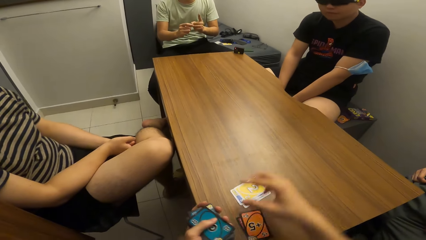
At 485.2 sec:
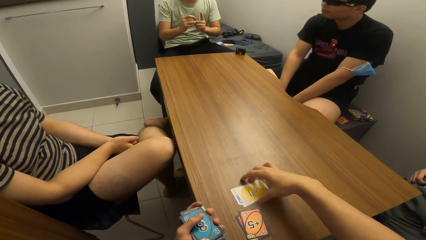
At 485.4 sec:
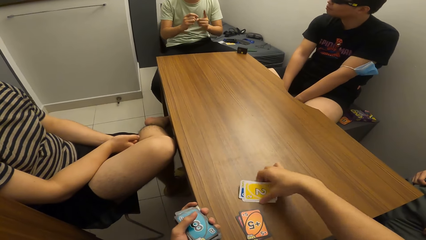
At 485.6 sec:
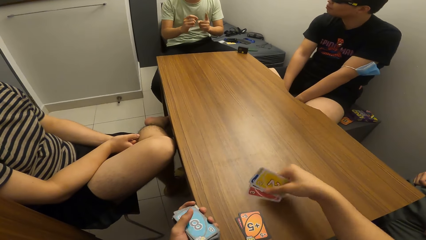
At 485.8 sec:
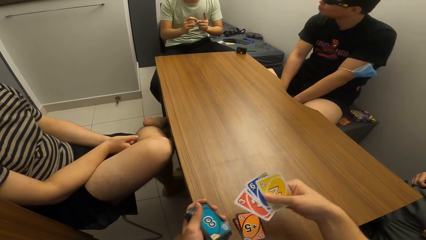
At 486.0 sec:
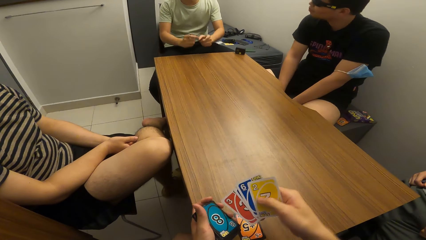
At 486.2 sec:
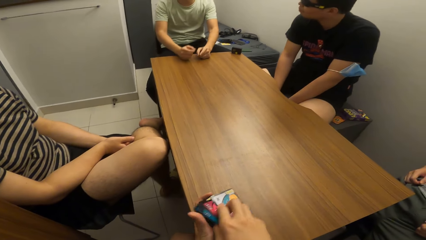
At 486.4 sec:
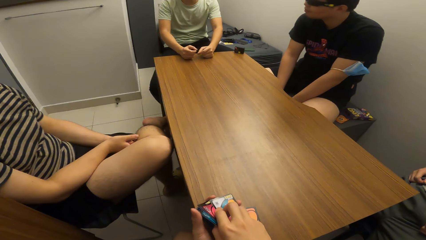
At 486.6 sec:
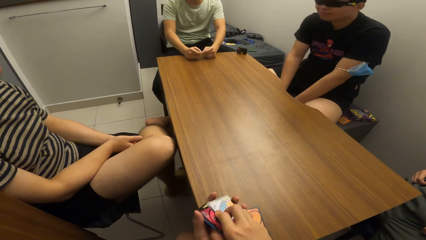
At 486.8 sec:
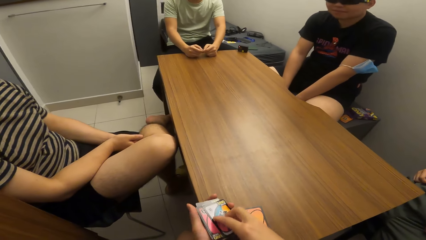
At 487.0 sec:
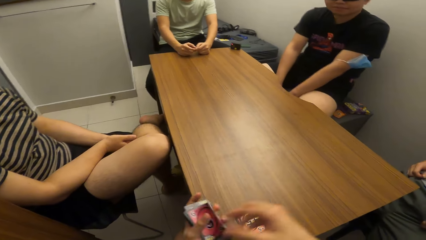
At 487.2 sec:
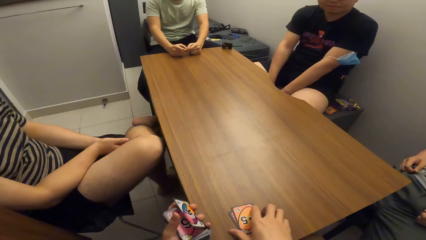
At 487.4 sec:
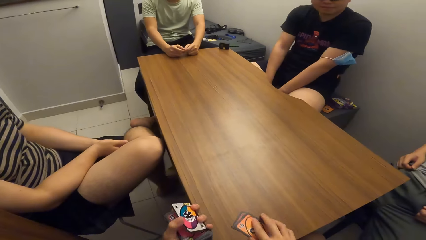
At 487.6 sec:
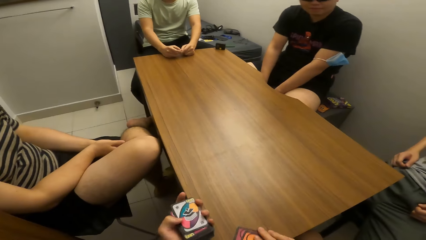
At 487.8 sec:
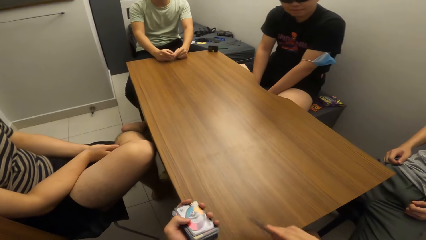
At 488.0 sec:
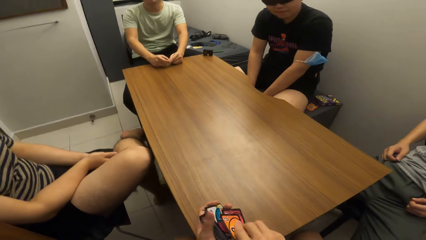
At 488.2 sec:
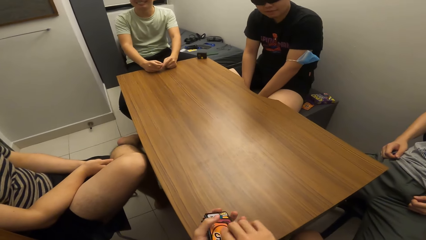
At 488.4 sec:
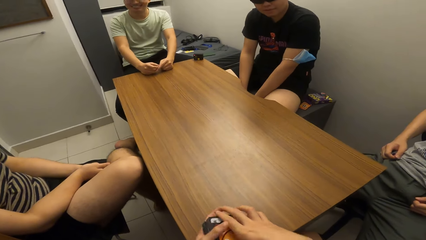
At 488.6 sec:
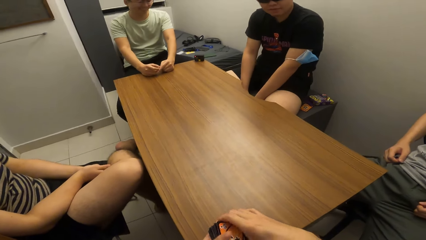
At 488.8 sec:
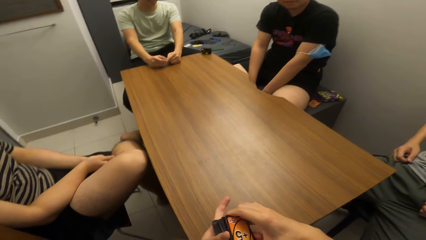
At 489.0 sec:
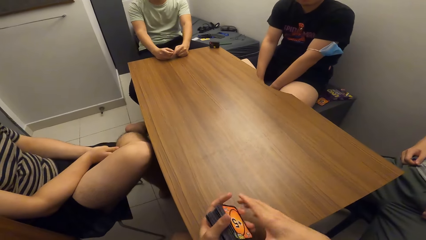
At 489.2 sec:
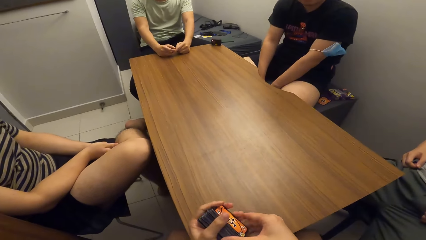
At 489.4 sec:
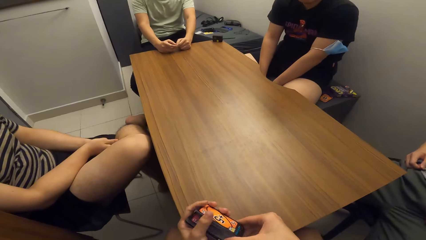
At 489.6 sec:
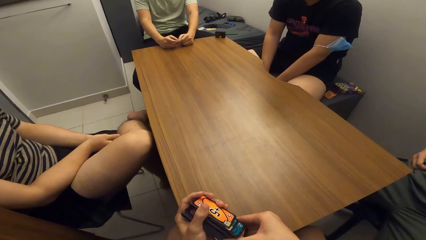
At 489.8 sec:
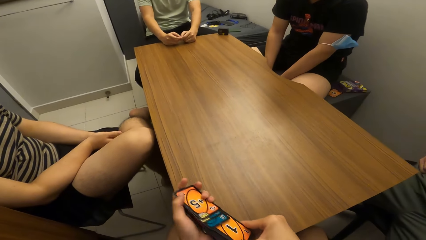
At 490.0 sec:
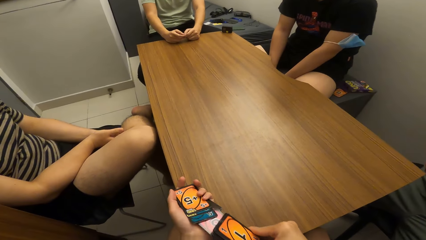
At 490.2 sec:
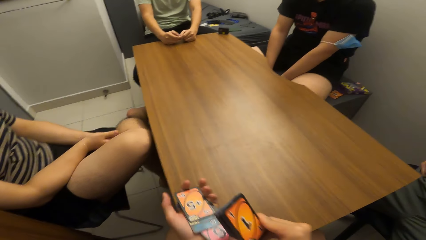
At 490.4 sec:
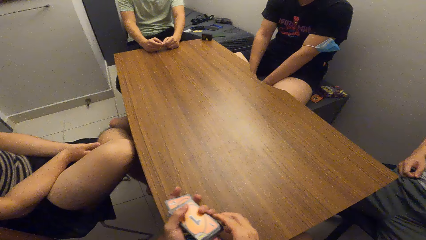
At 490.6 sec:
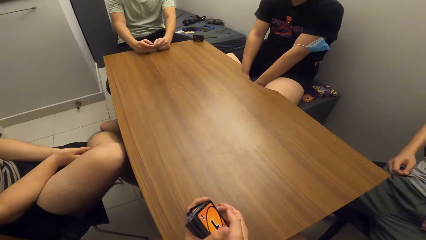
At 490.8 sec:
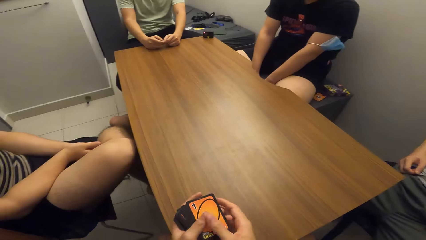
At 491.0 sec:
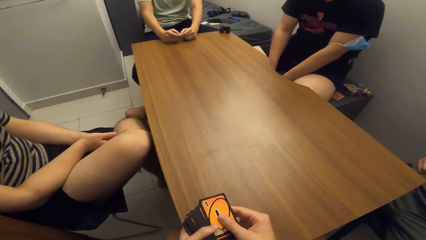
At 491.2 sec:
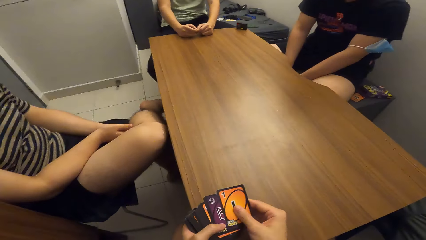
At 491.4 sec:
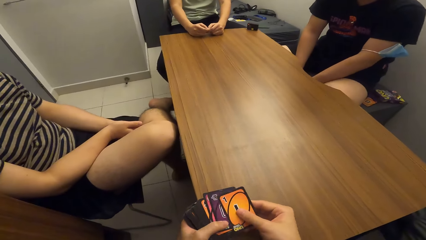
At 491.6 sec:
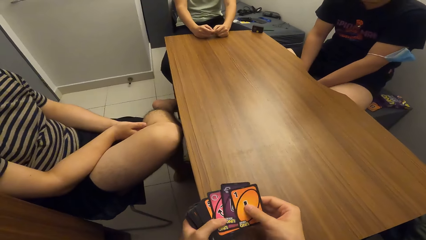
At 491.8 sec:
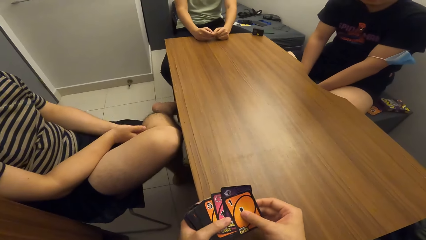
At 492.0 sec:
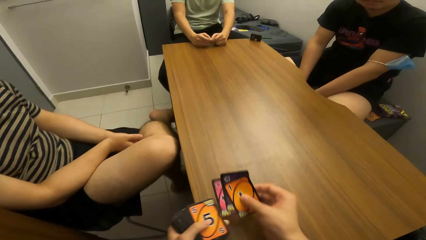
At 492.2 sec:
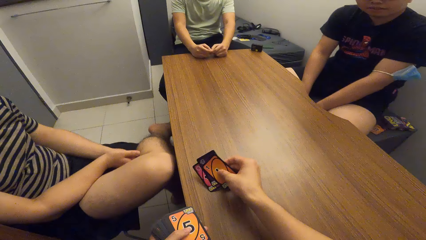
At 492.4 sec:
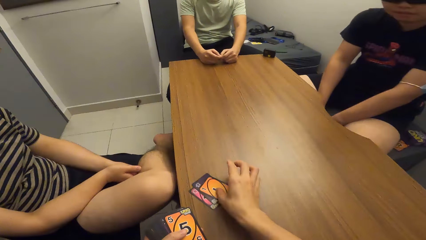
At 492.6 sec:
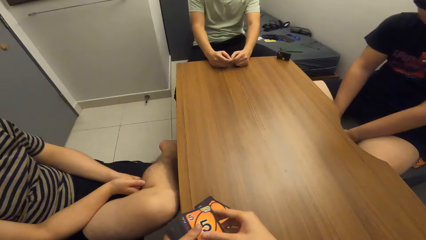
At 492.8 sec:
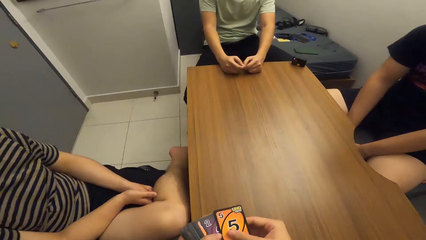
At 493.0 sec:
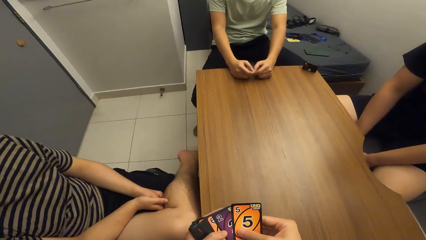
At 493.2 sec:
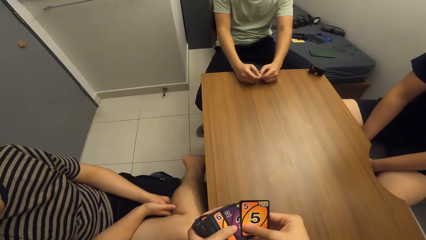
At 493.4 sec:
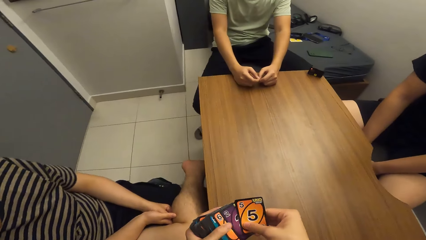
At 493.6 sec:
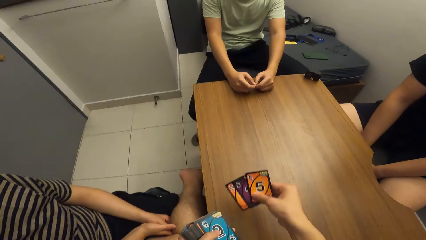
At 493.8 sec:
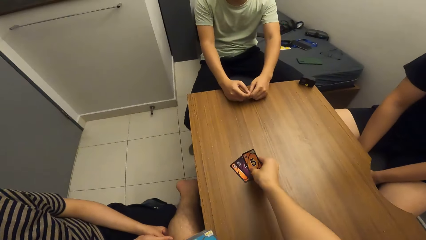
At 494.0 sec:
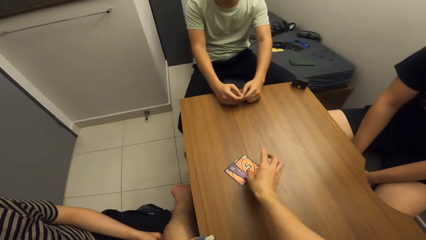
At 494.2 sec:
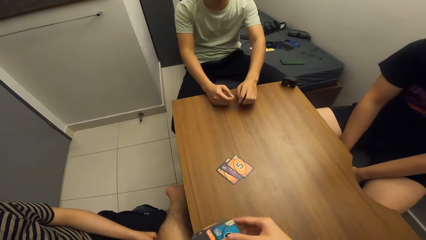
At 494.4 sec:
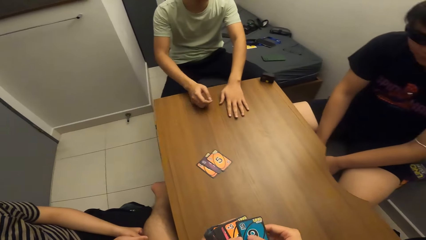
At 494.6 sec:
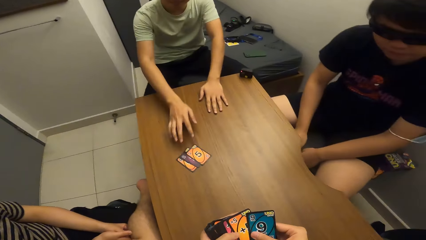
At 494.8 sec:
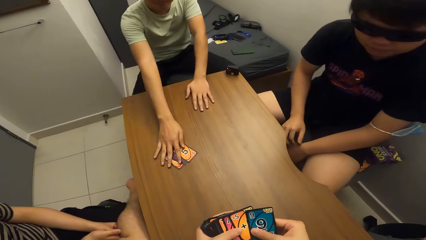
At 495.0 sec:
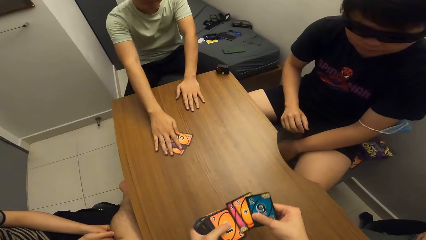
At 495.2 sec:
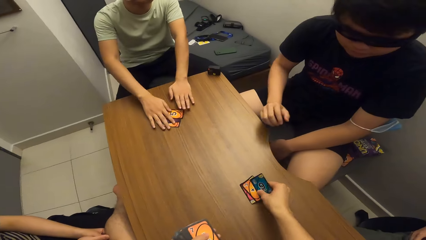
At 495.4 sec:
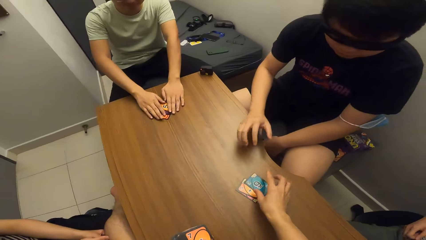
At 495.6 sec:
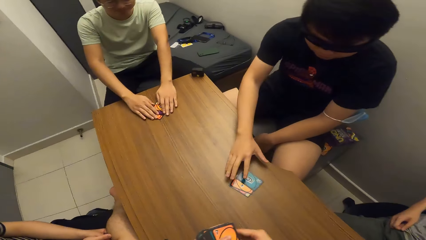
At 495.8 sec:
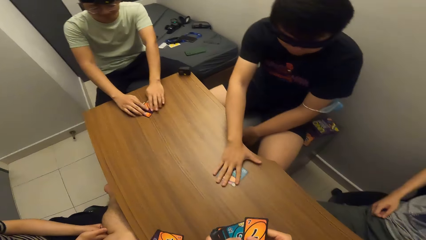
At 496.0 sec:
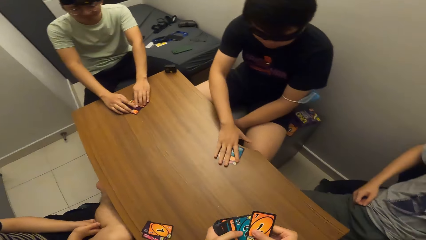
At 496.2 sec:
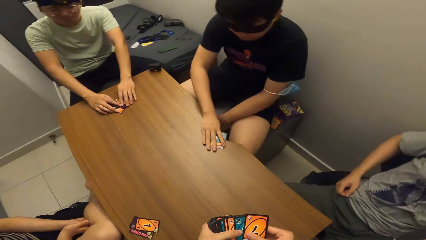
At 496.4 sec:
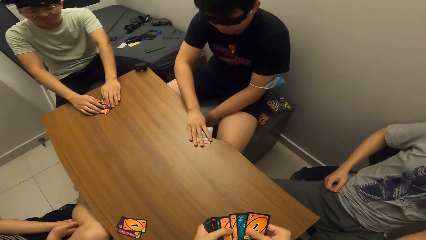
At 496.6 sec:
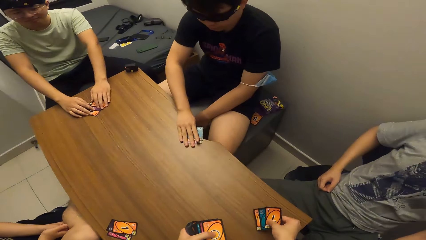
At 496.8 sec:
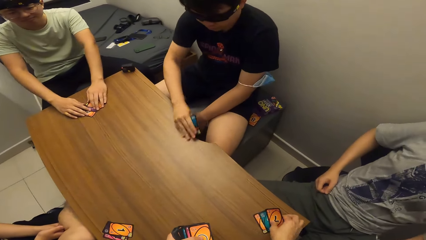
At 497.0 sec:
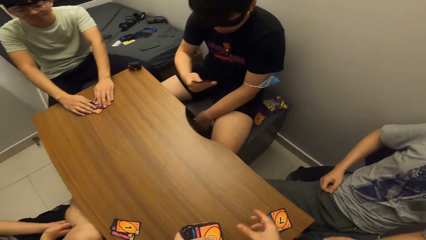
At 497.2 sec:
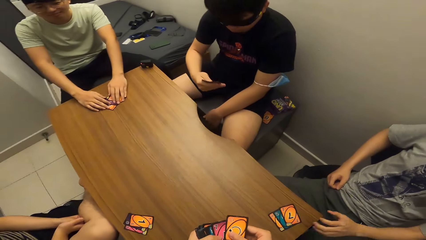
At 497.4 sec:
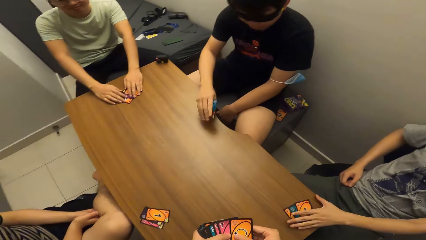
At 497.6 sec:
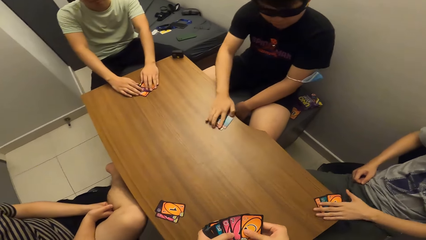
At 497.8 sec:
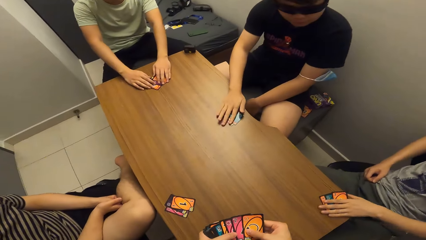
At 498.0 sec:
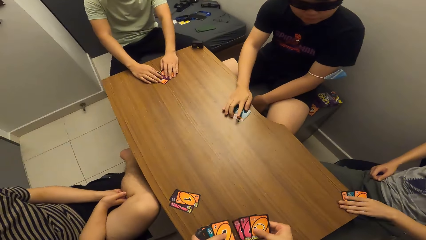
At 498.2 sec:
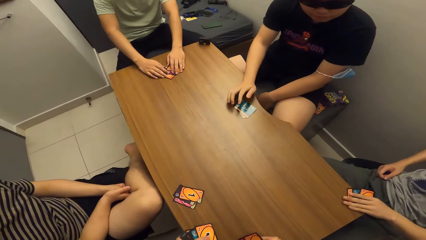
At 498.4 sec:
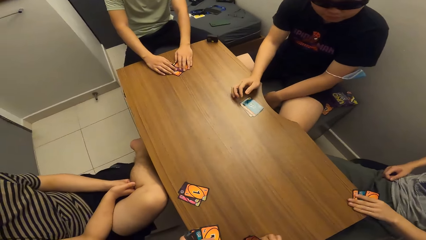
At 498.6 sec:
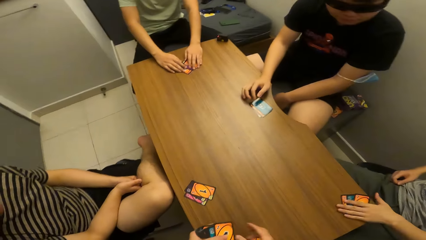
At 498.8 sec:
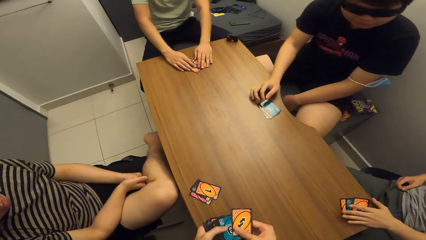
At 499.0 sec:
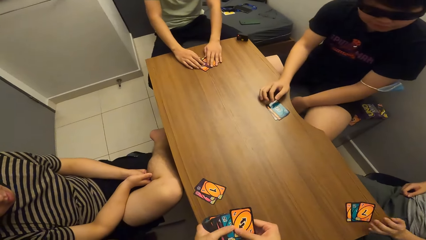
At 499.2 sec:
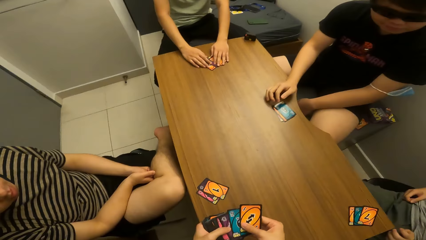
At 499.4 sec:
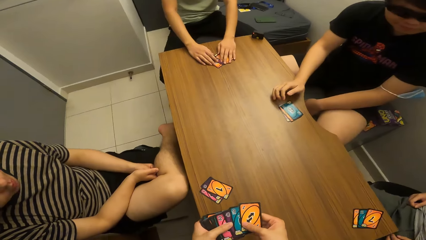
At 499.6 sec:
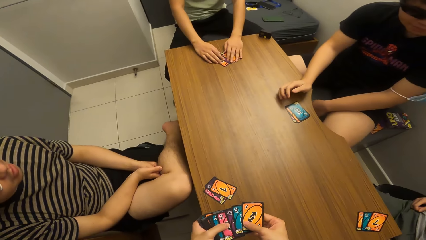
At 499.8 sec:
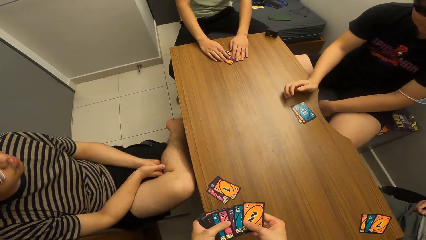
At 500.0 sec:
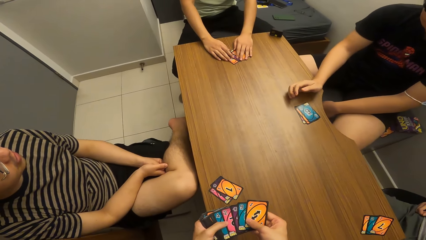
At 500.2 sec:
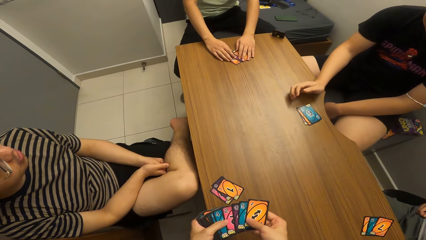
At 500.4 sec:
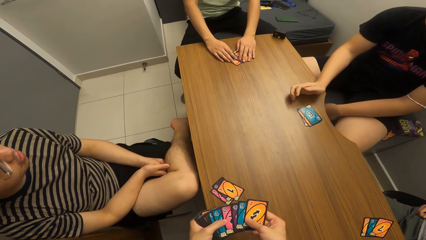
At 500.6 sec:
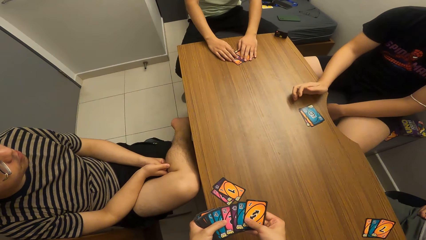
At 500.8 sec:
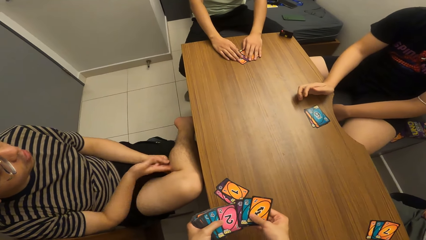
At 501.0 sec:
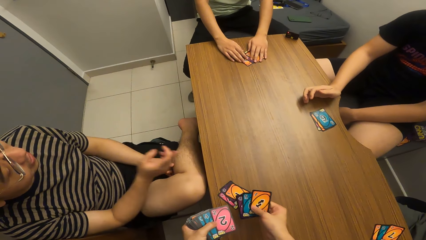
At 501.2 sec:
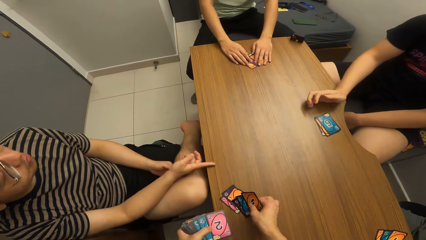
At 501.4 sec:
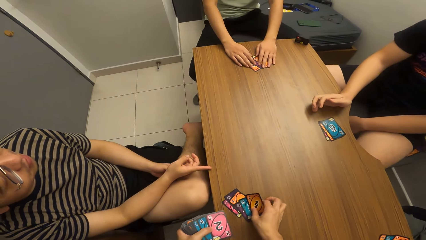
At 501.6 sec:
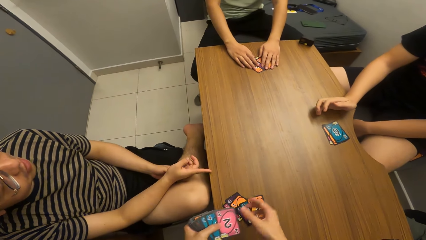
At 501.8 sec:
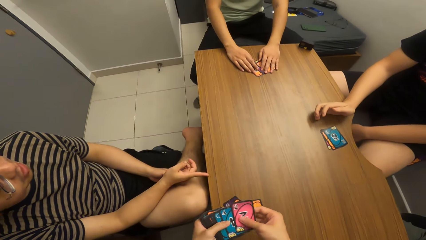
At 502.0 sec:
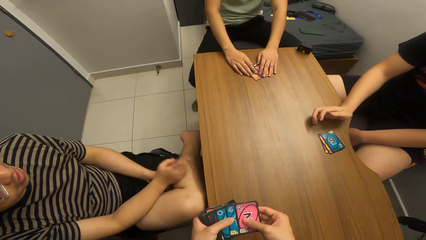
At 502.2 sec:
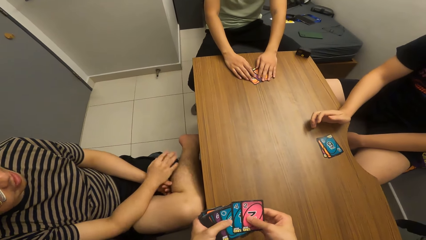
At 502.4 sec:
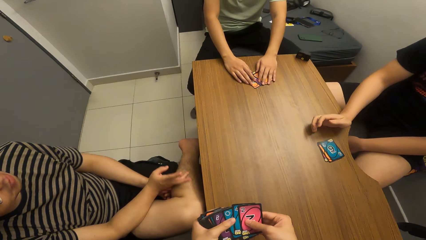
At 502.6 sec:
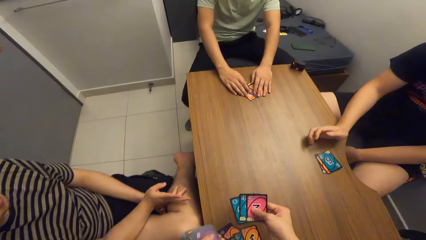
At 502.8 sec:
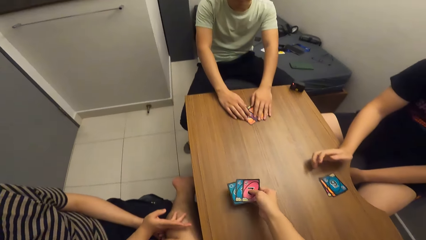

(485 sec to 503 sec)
The camera wearer picks cards from a table. He shares the playing cards with his right hand. He drops three cards for each player. He shares the playing cards with his right hand again. A man adjusts the playing cards on the table with his right hand. The camera wearer shares the playing cards with his right hand. Another man adjusts the playing cards on the table with his right hand. The camera wearer shares the playing cards with his right hand. A third man adjusts the playing cards on the table with his right hand. The second man drops the playing cards on the table with his right hand. The camera wearer shares the playing cards with his right hand.
